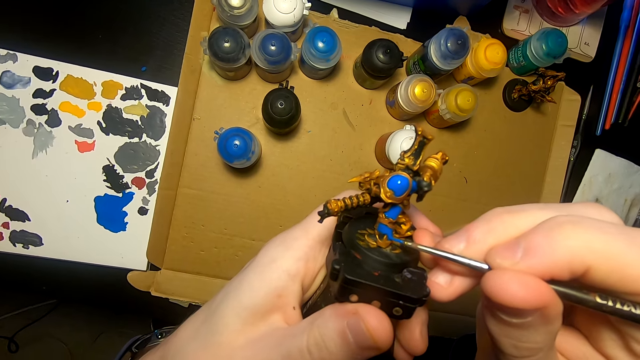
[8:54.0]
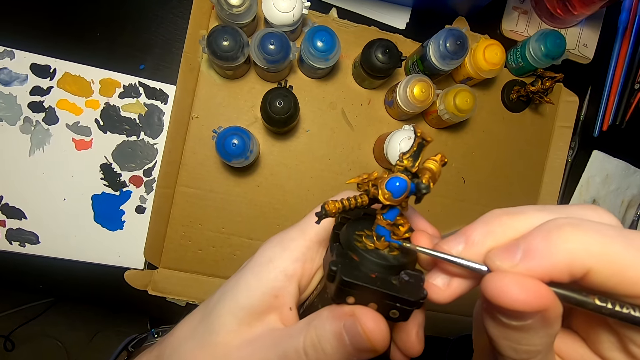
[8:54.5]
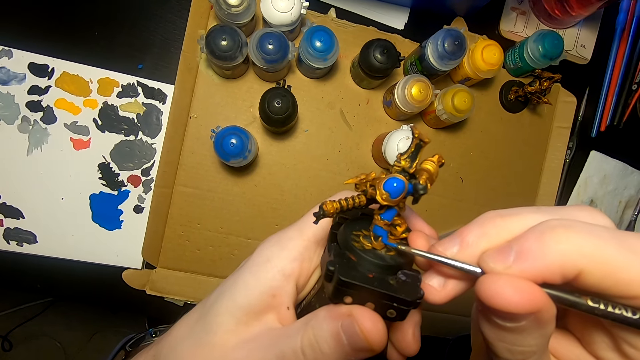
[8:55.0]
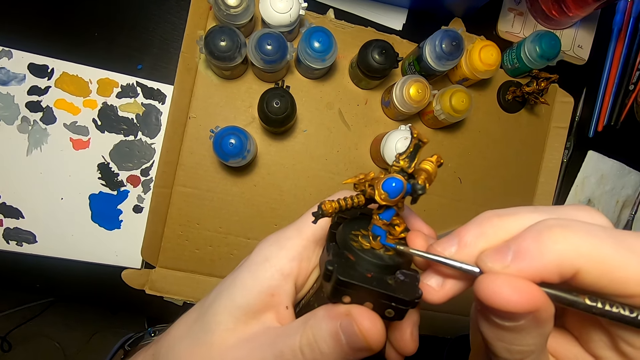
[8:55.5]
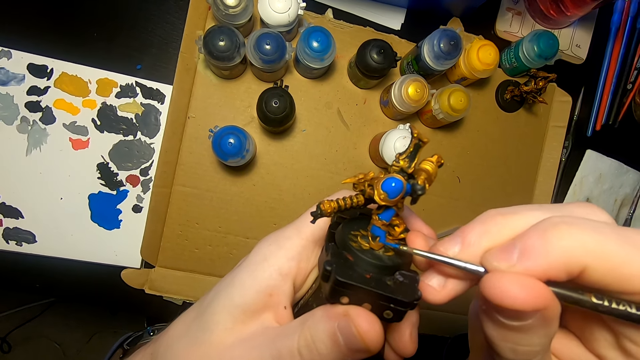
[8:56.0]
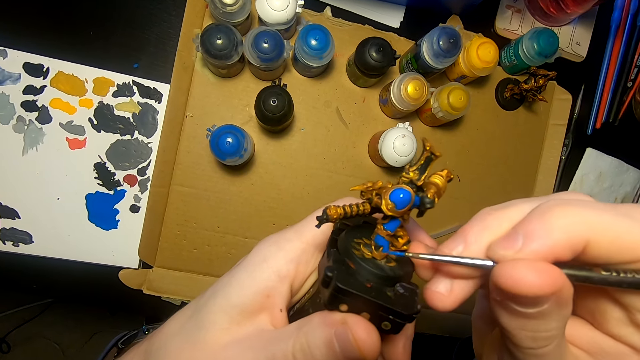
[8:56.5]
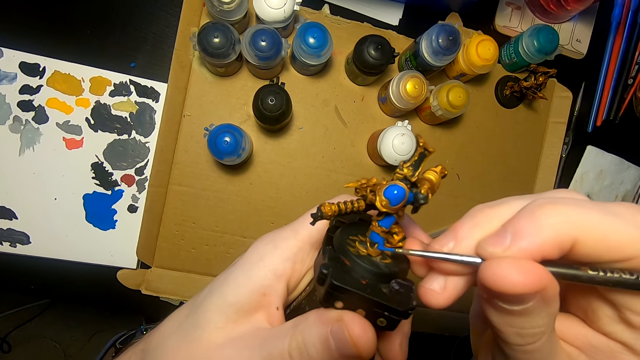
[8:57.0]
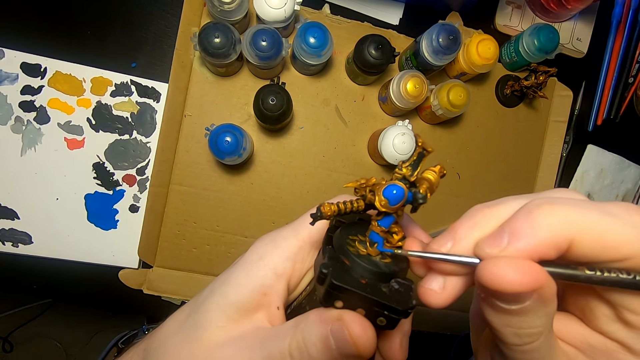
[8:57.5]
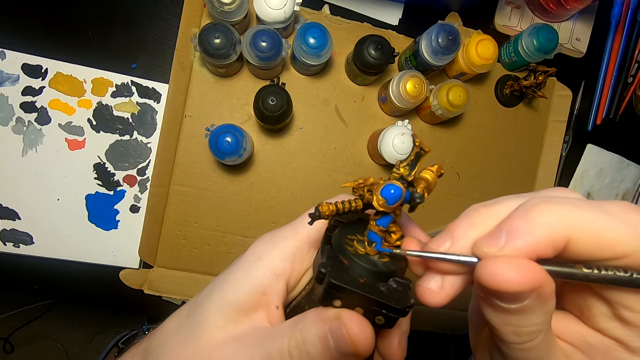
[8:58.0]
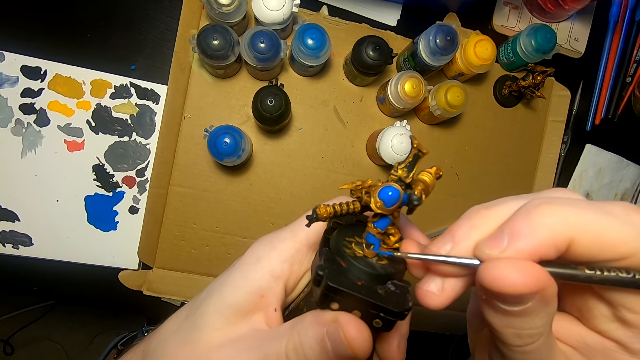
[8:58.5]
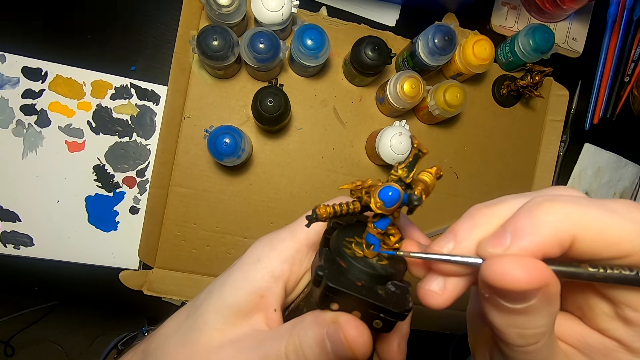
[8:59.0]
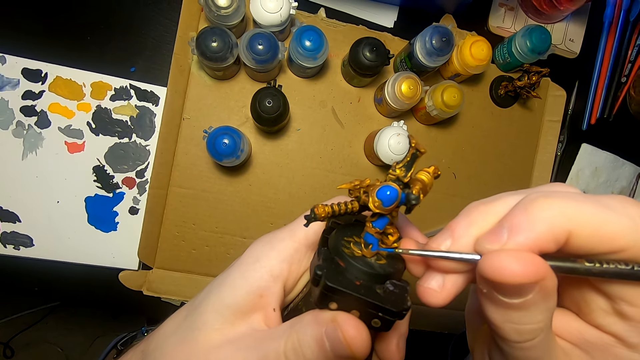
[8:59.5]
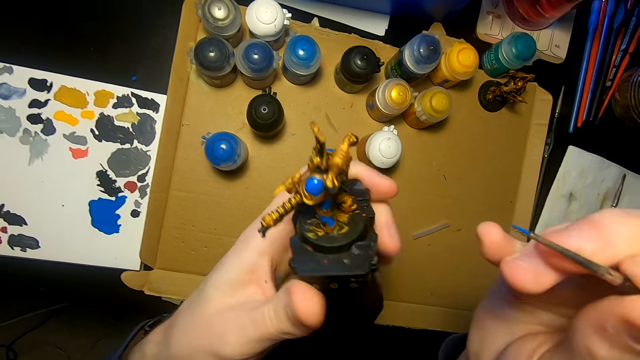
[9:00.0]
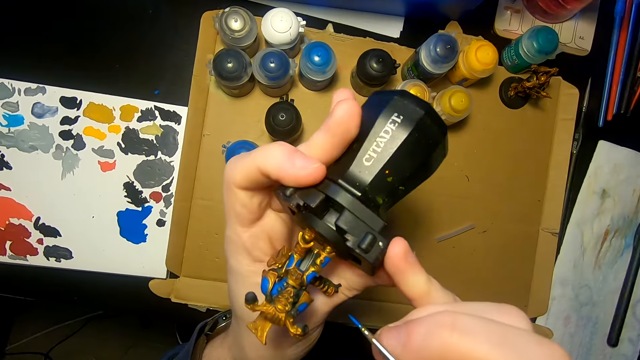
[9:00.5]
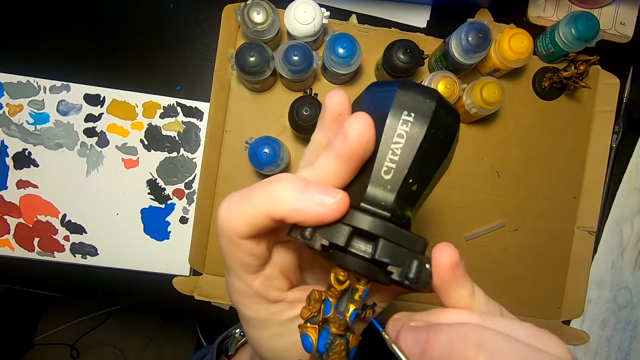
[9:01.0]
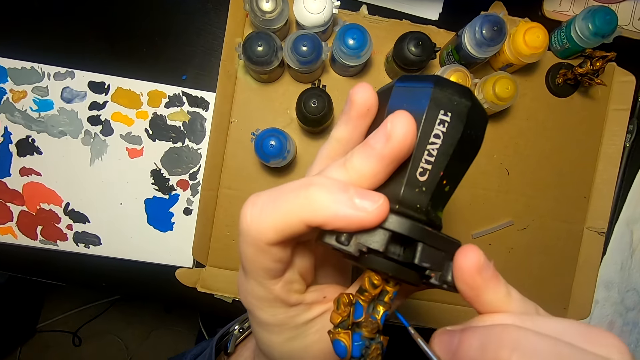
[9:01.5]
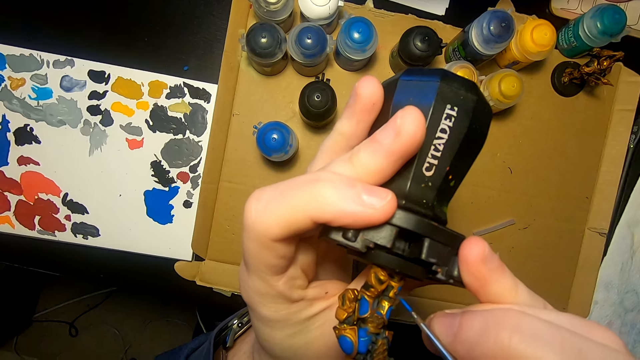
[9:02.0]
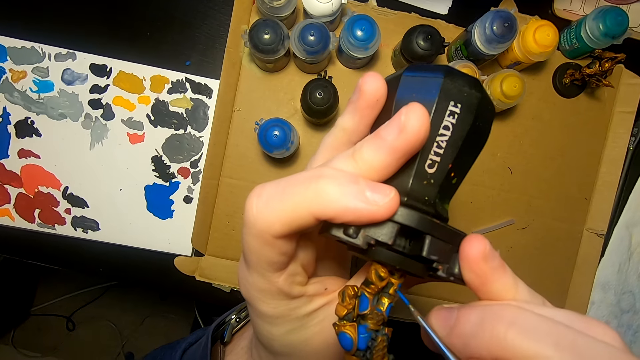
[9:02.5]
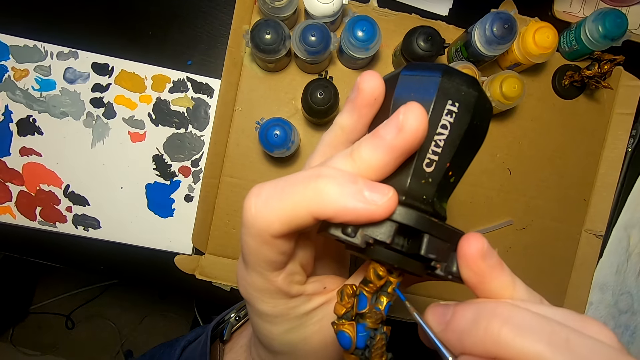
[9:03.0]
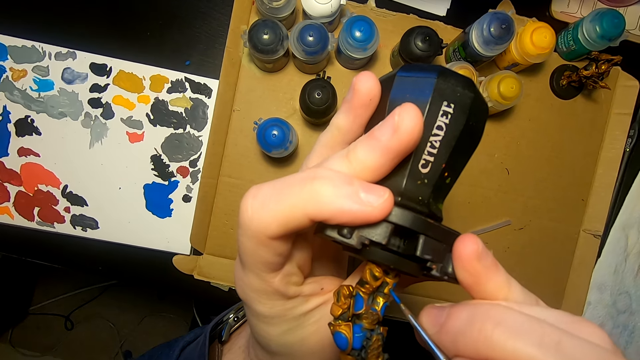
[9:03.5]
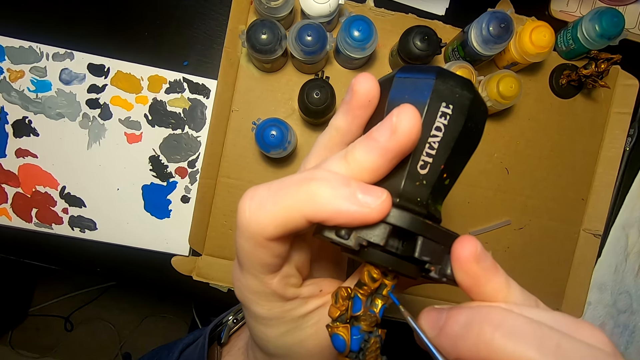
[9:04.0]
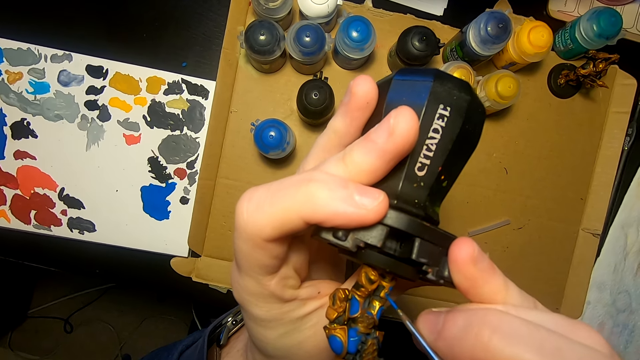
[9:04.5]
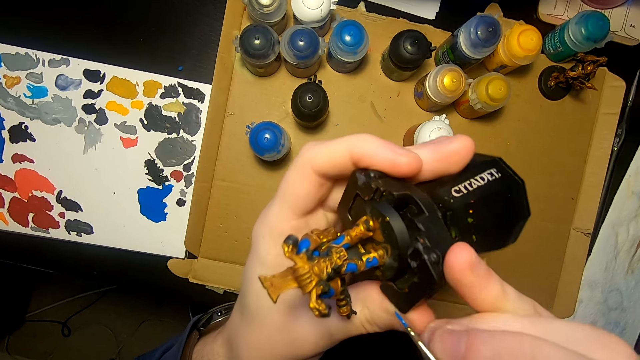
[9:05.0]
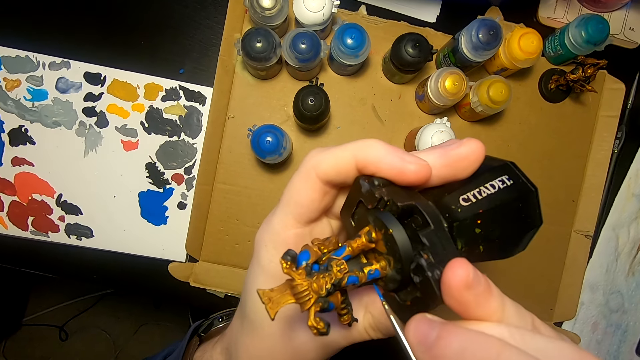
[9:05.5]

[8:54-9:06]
The camera wearer paints the model sculpture with a painting brush. They turn the model sculpture. They paint the model sculpture with the painting brush.

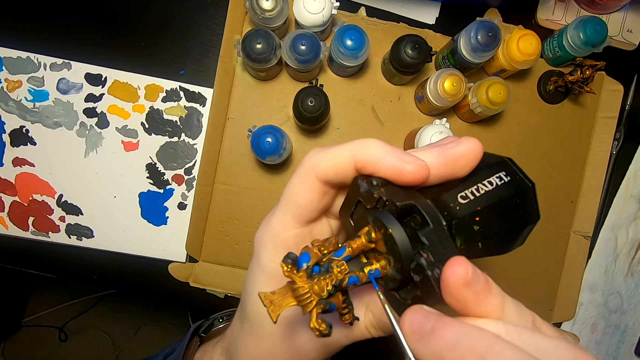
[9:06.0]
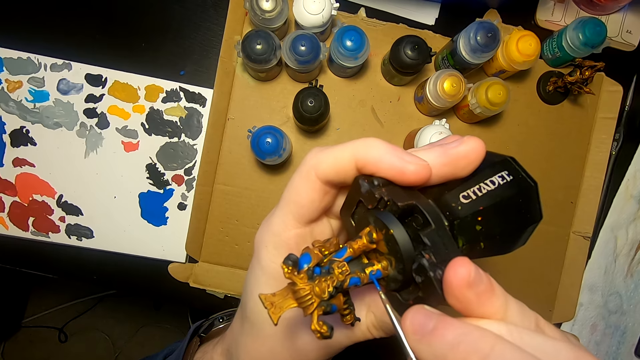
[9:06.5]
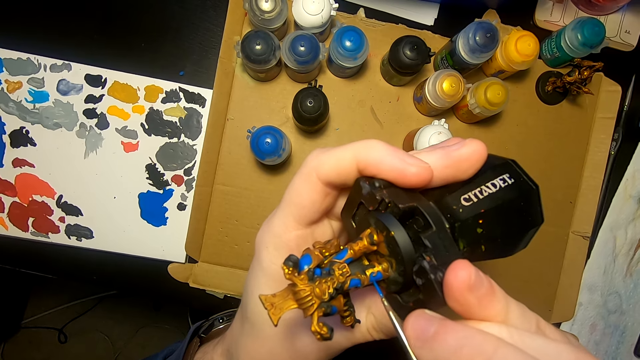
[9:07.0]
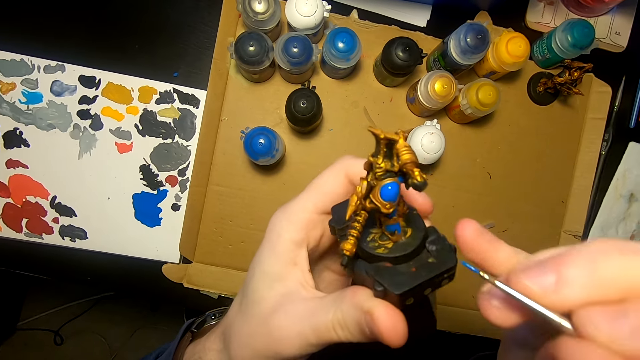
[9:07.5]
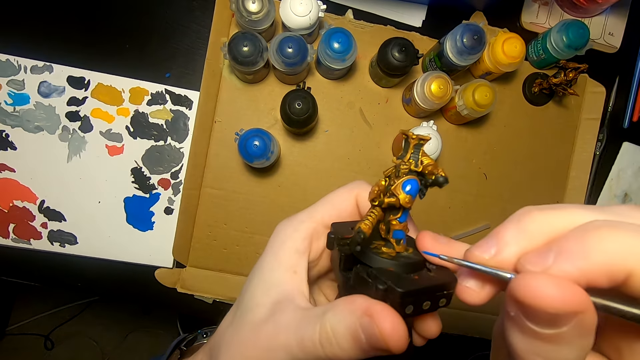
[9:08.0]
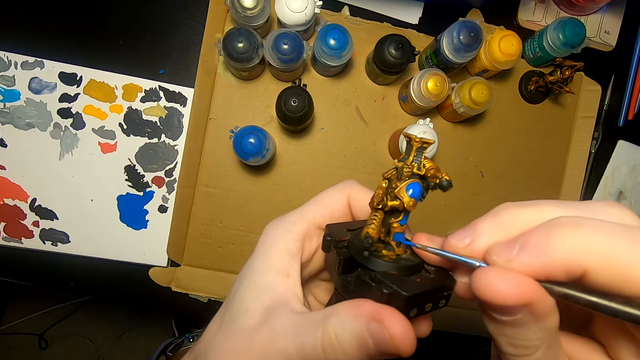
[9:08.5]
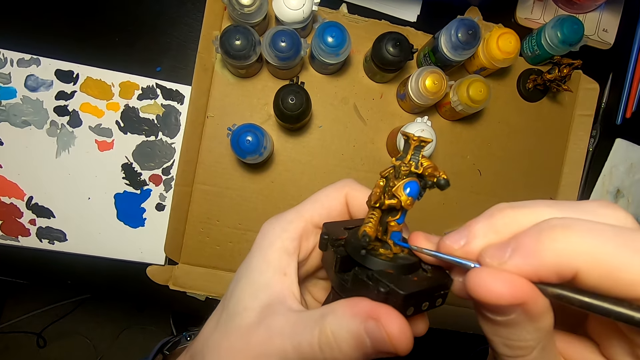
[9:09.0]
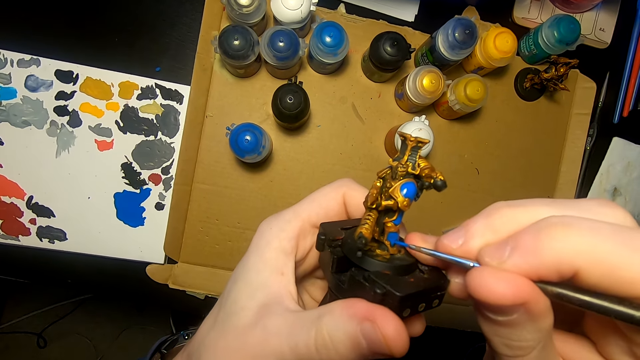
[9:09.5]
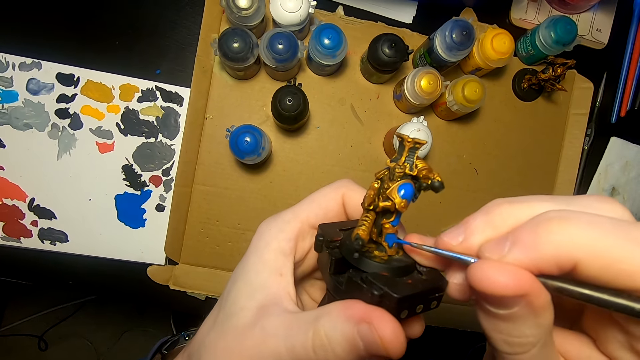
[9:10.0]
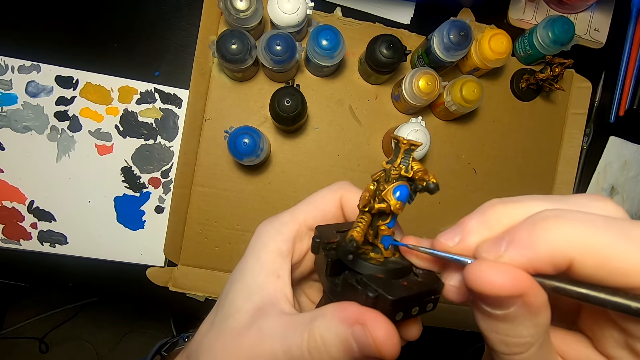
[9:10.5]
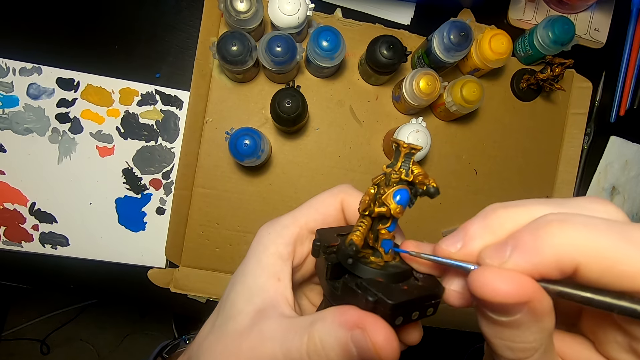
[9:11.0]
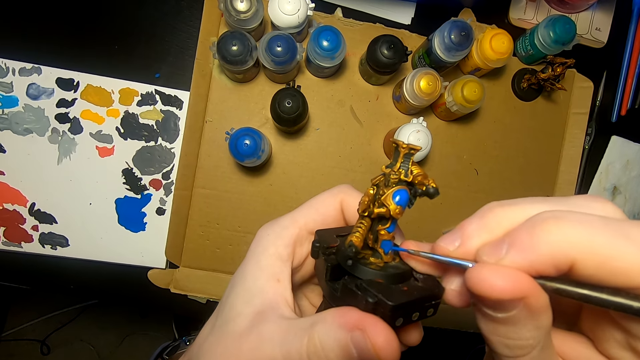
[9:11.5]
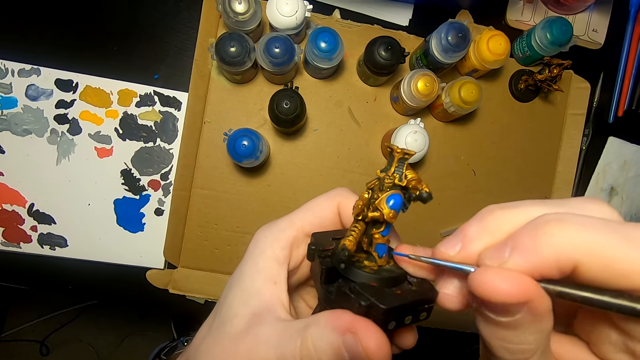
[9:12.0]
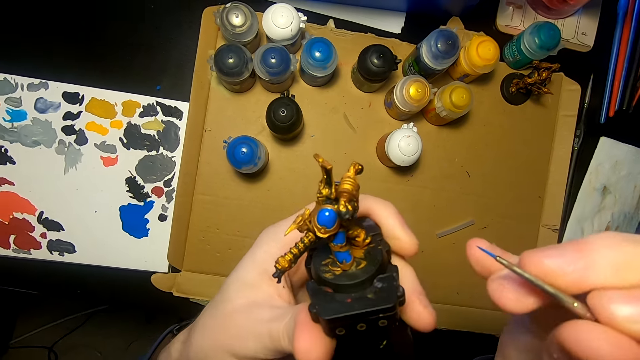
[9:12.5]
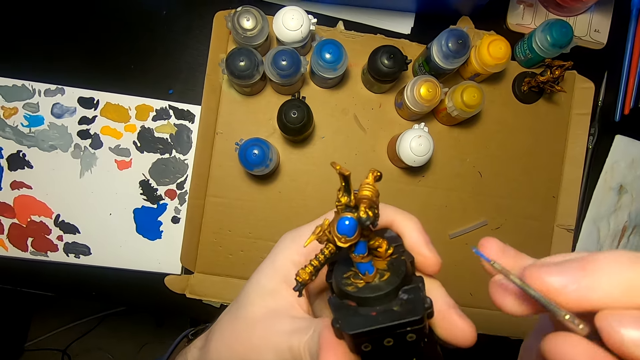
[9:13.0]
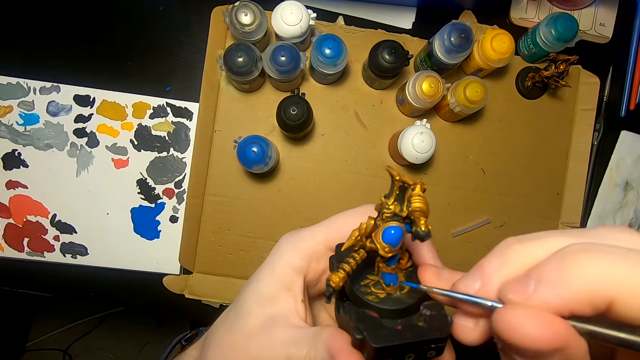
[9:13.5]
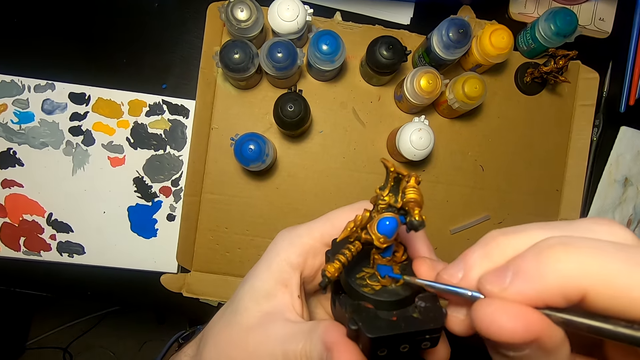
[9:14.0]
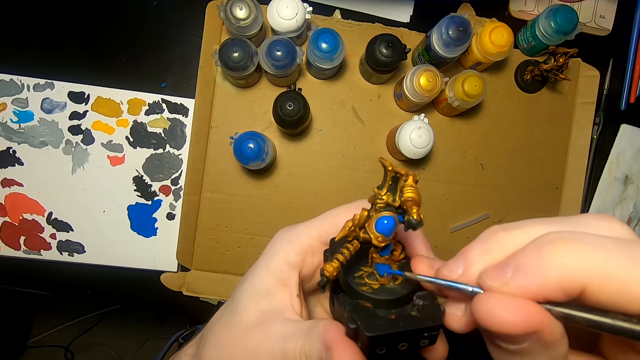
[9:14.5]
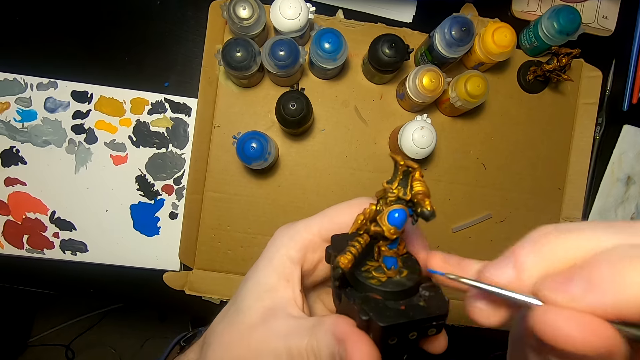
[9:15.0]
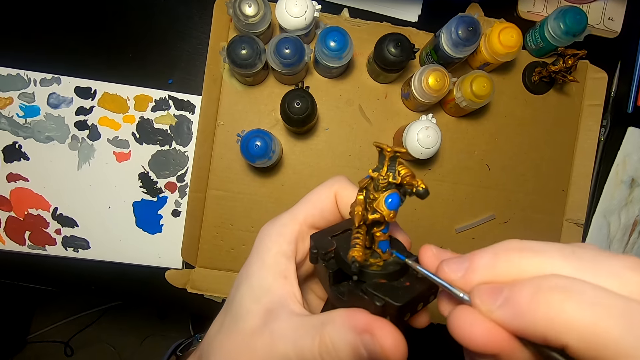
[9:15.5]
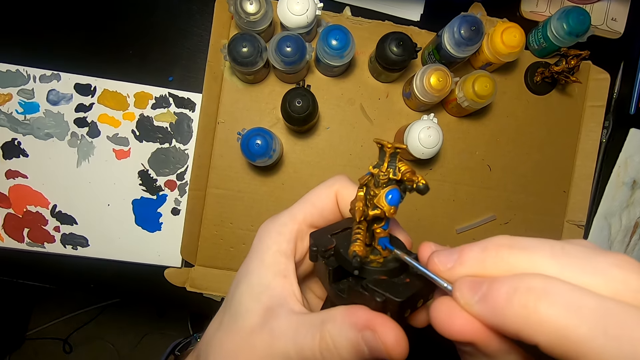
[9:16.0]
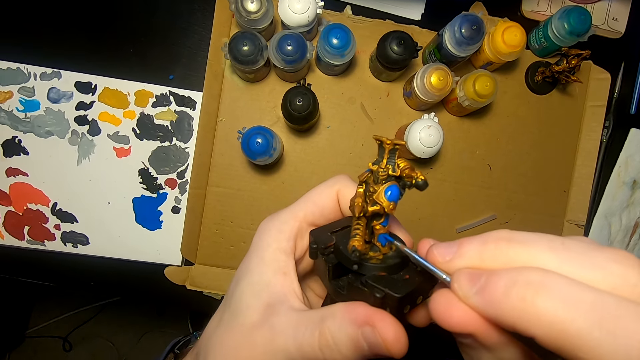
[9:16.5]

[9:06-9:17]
The camera wearer turns the model sculpture. They paint the model sculpture with a painting brush.
